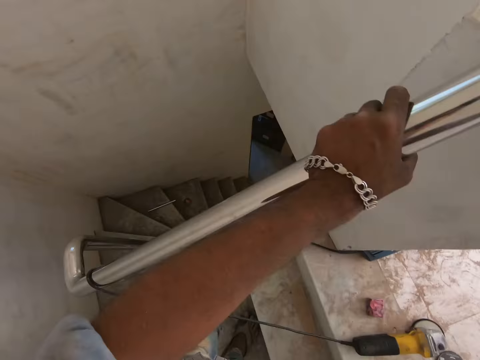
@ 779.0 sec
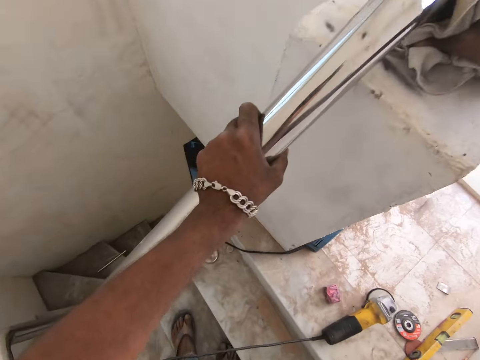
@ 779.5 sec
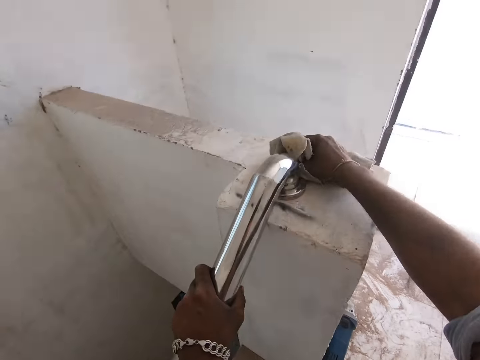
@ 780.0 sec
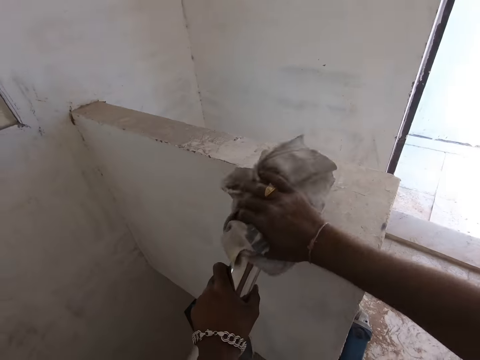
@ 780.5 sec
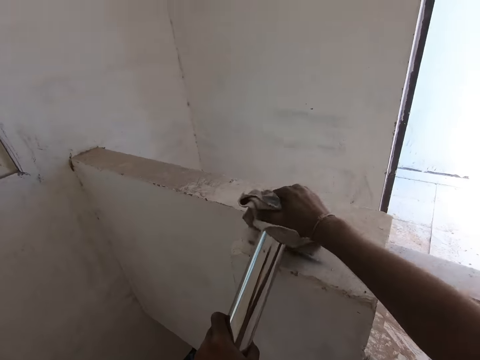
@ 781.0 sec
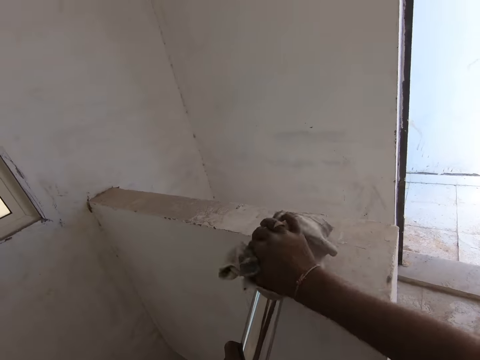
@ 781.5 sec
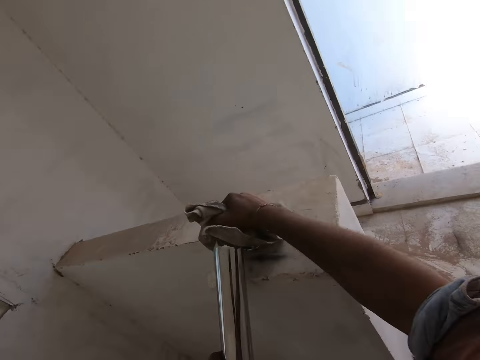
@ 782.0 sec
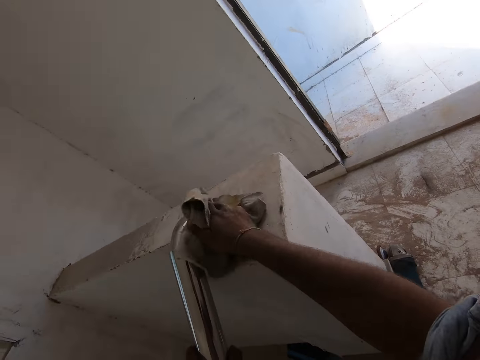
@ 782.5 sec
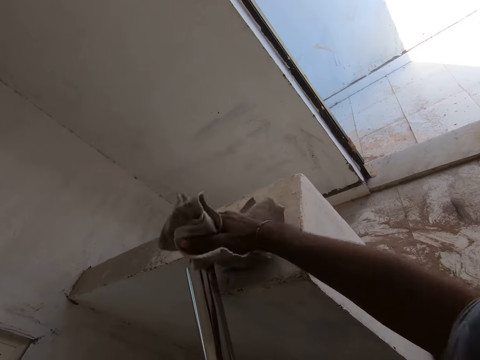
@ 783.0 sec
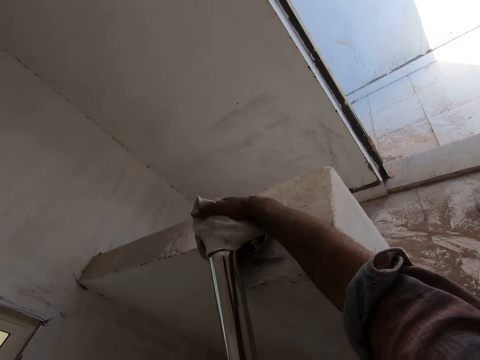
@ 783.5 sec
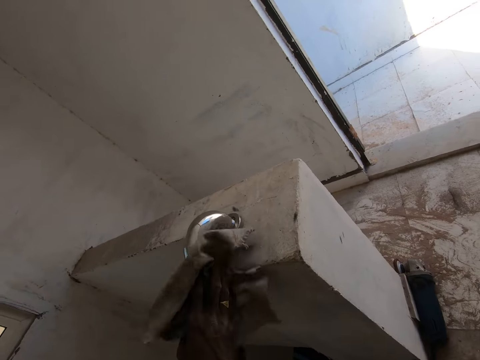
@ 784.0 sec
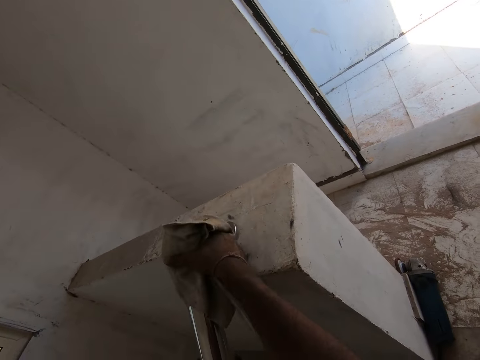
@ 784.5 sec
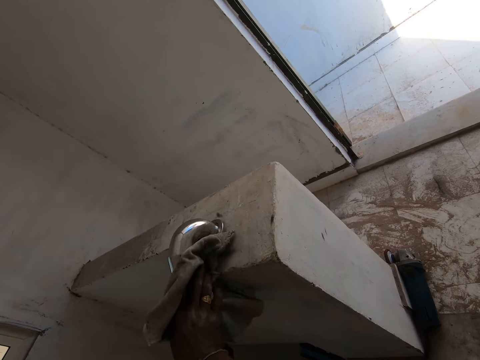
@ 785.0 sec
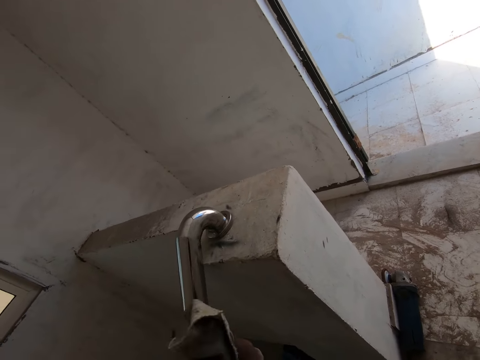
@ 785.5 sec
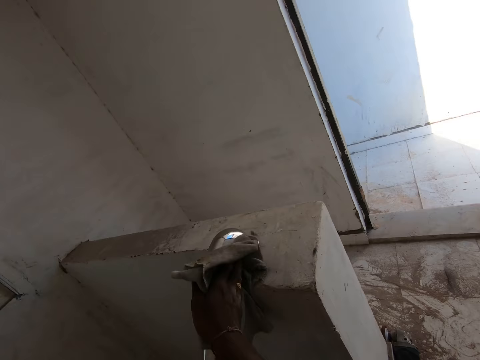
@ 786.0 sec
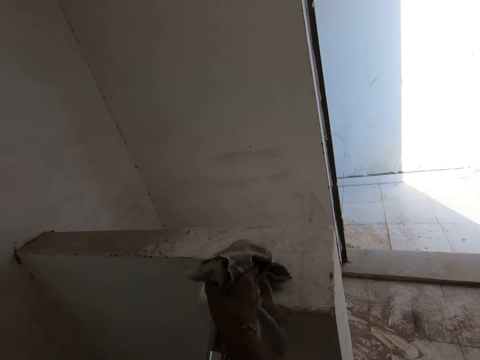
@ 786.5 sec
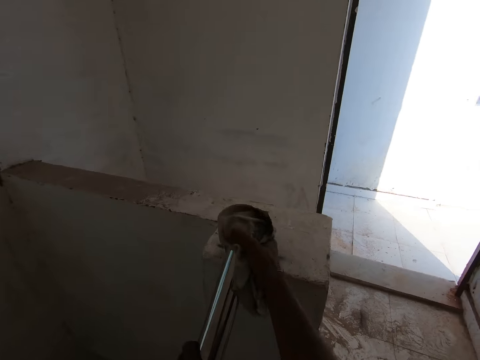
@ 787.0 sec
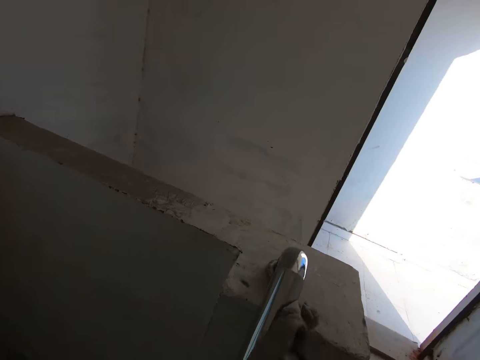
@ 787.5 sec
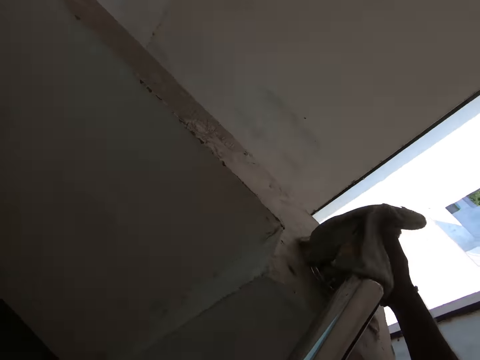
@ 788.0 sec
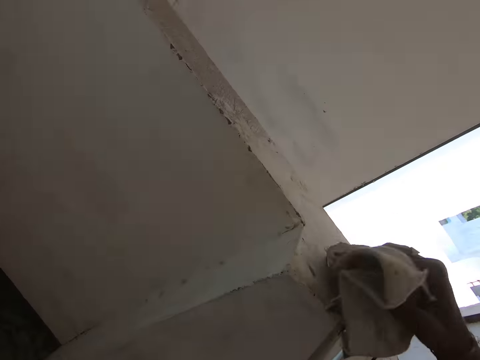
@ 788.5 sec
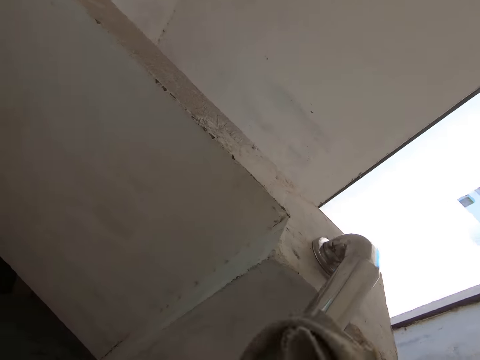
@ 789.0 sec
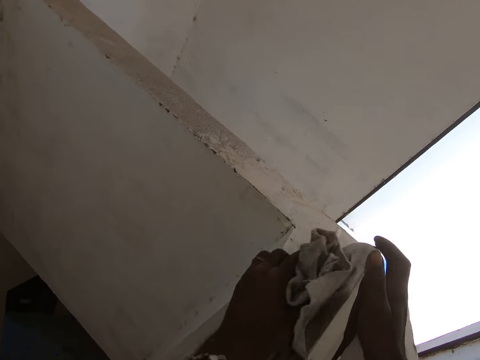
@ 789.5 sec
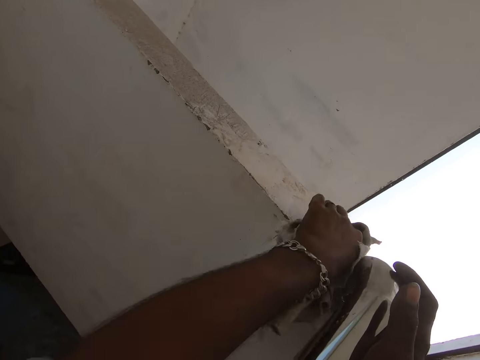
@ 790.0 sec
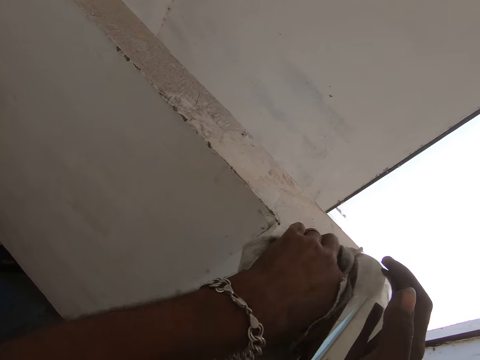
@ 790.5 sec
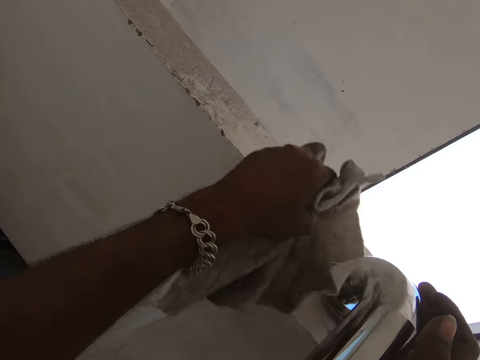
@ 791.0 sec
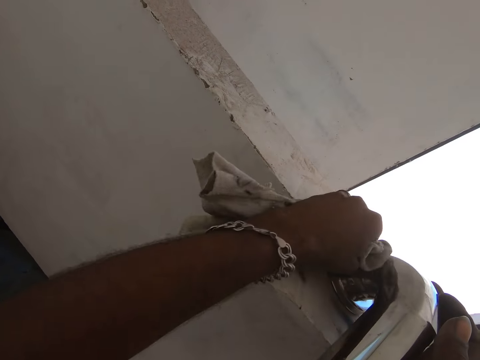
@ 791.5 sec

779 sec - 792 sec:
The camera wearer transfers the rag from his right hand to his left hand. He cleans the rail on the staircase with the rag in his left hand.

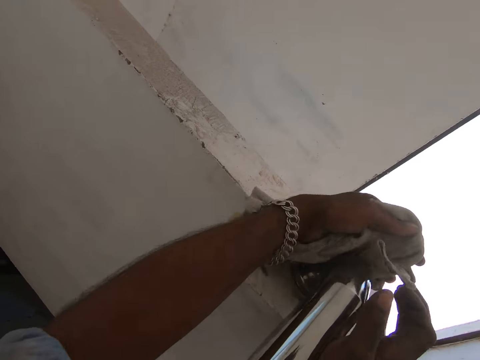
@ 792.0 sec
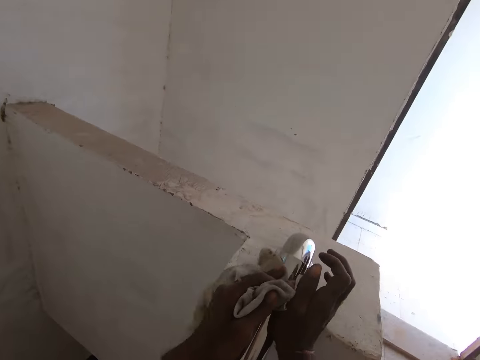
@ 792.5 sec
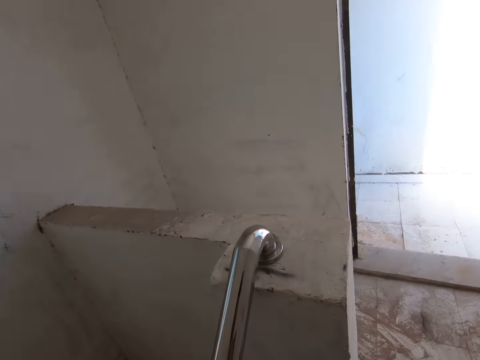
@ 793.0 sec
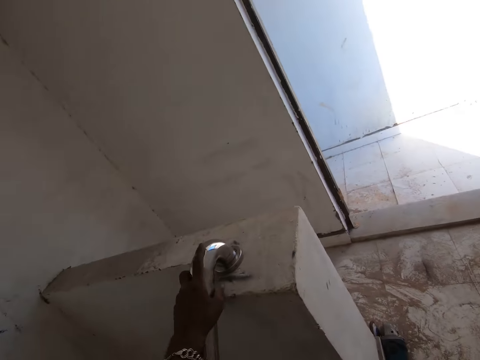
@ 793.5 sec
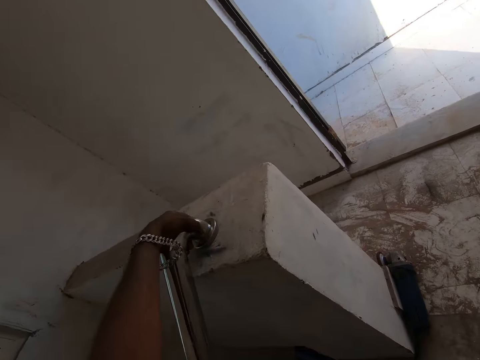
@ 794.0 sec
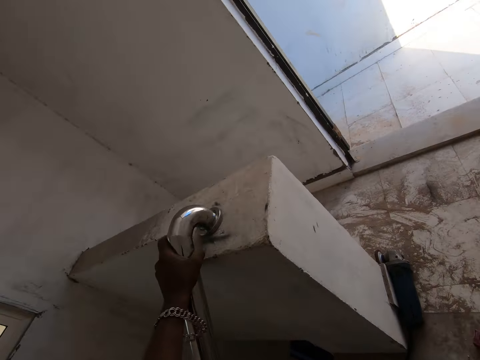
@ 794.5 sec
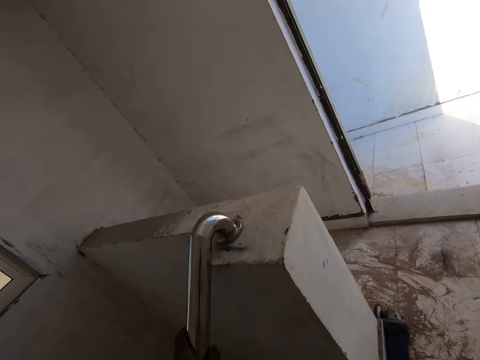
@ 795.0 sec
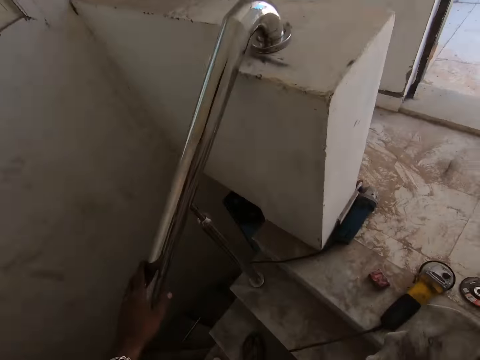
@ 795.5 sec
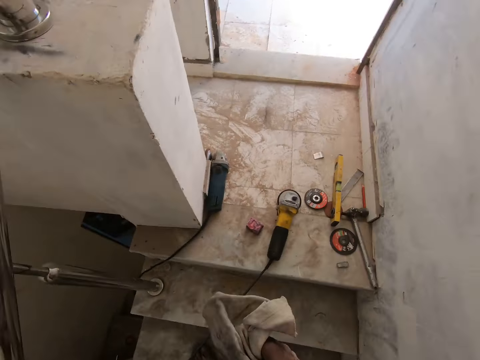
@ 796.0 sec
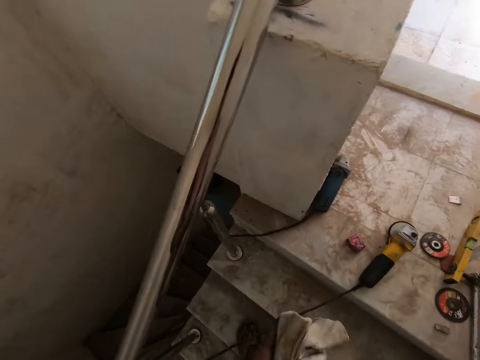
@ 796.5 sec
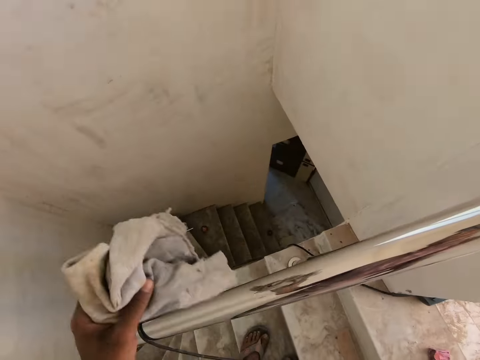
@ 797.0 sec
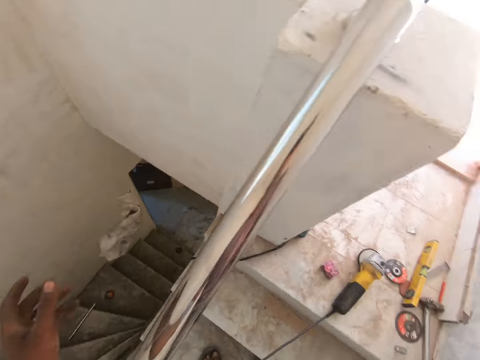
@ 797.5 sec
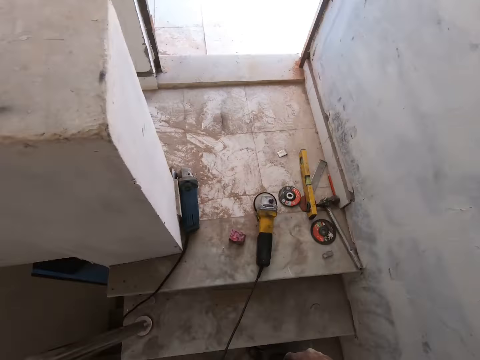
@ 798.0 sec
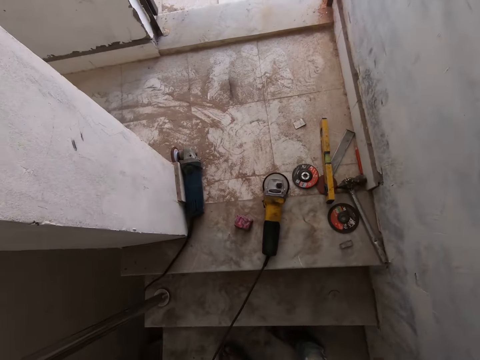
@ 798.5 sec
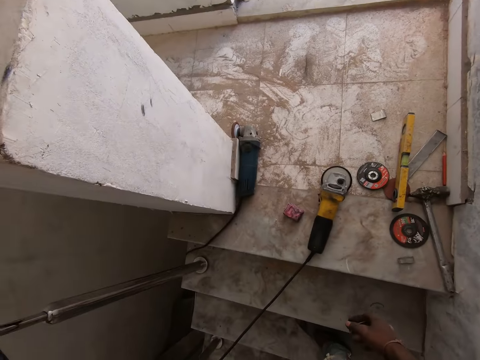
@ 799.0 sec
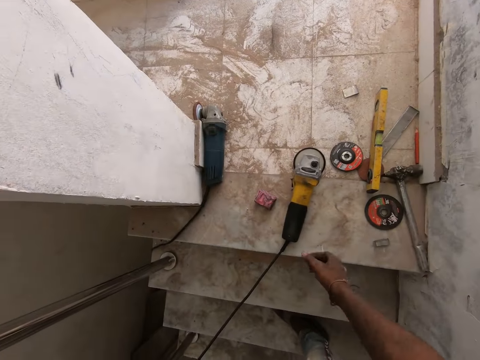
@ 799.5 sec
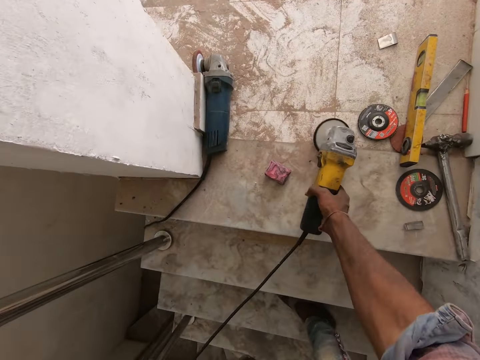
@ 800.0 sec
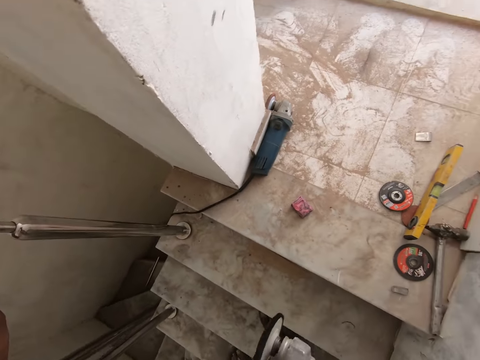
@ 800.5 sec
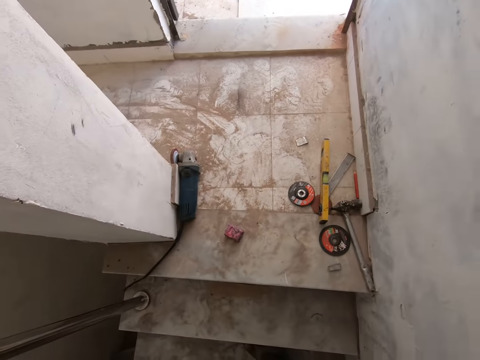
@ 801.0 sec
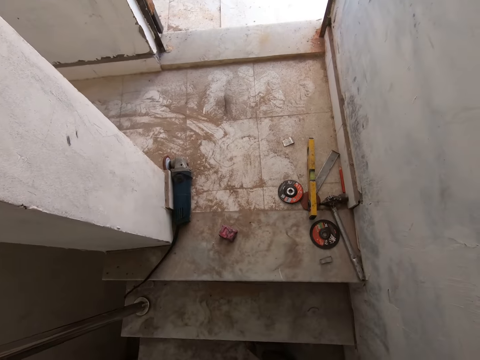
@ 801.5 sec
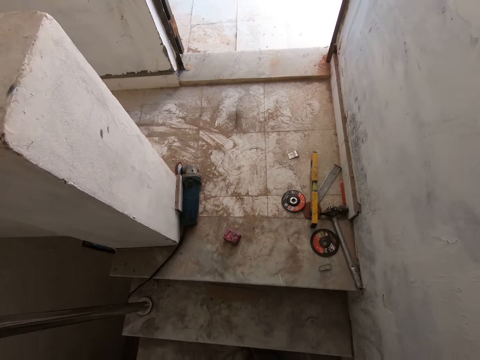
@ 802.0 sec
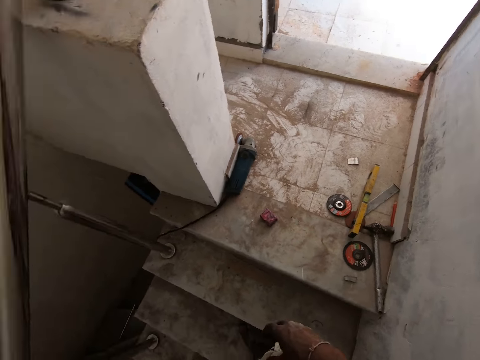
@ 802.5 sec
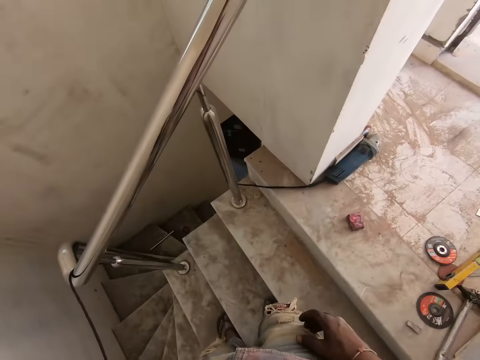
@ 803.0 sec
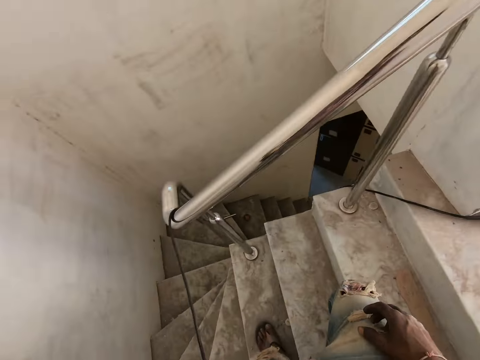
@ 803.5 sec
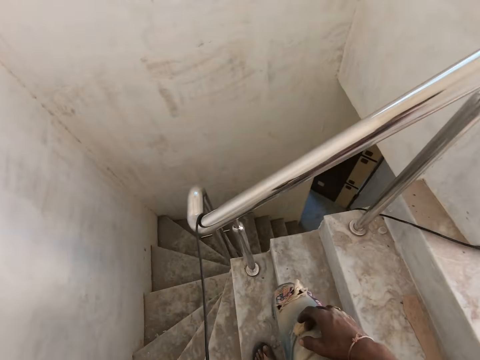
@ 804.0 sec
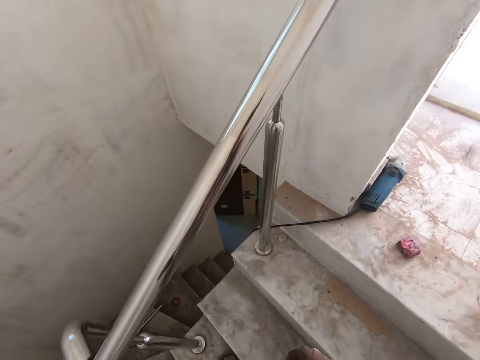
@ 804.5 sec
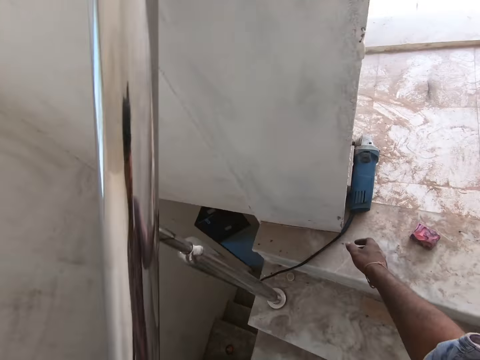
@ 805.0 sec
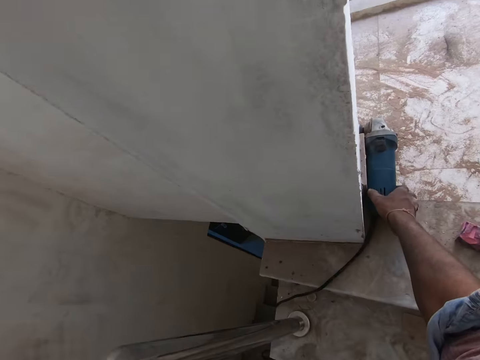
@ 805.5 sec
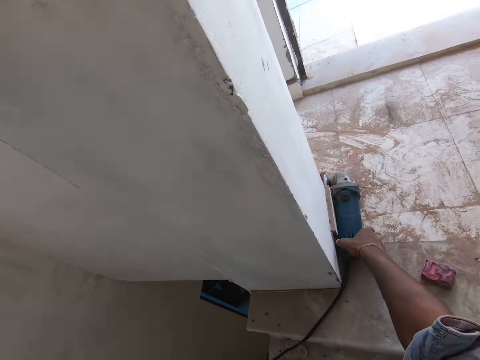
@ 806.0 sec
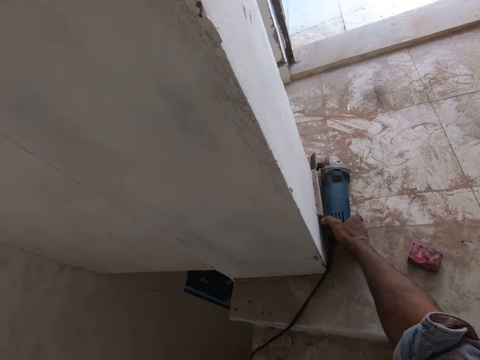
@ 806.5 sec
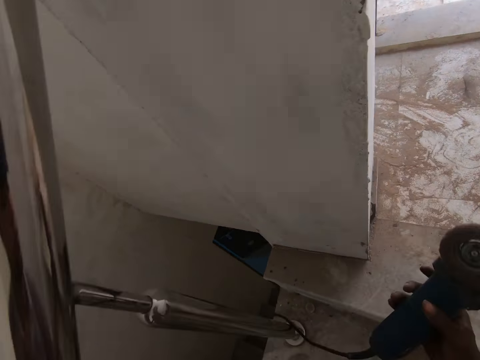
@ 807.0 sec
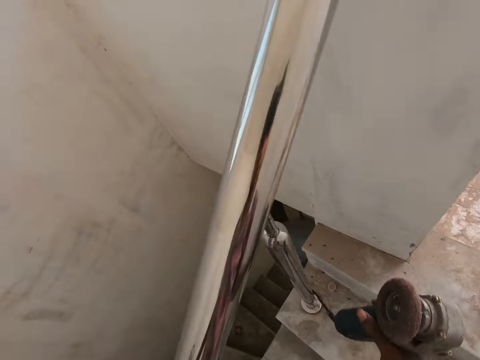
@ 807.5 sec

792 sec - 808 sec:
The camera wearer touches the rail on the staircase with his left hand. He transfers the rag from his right hand to his left hand. He throws the rag down the staircase with his left hand. He picks up the sander from the floor with his right hand. He picks up the sander from the floor with his right hand again.
